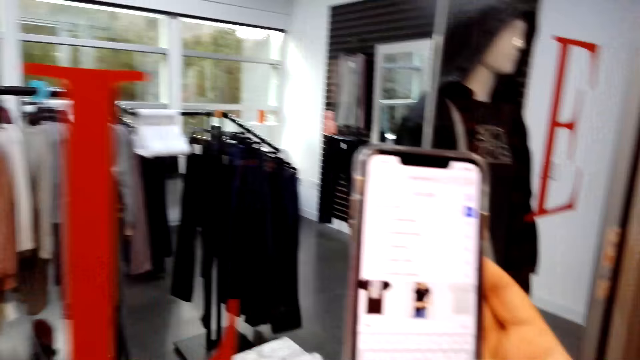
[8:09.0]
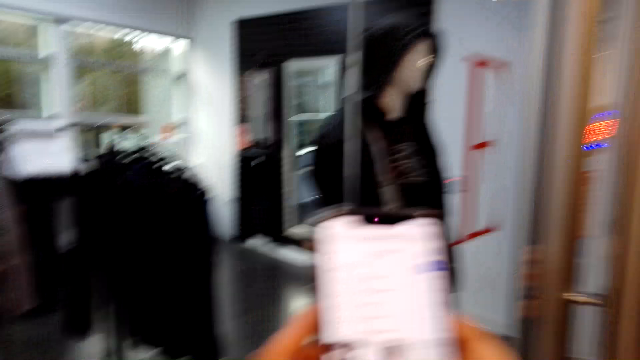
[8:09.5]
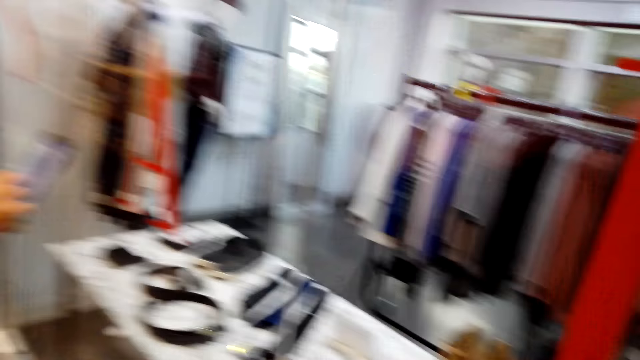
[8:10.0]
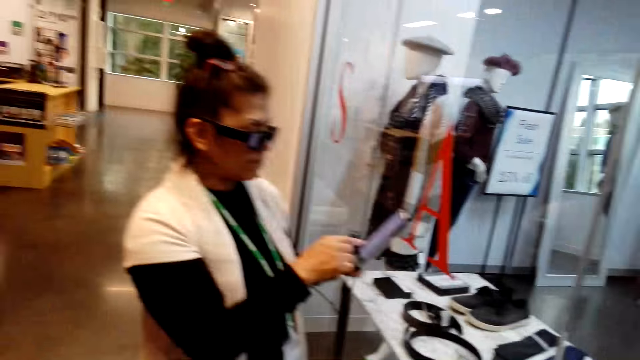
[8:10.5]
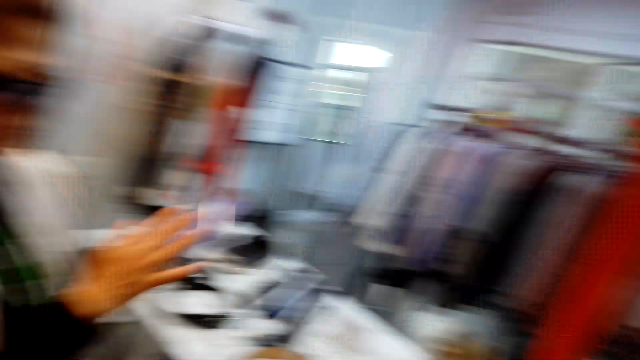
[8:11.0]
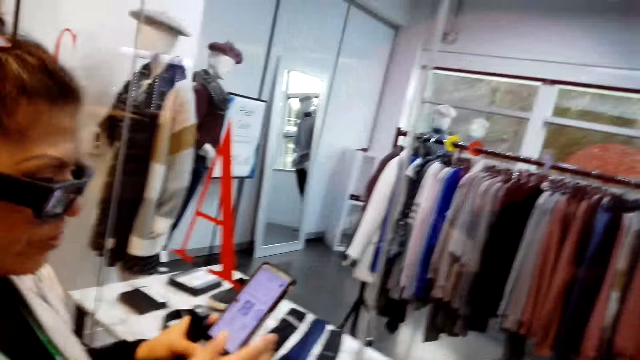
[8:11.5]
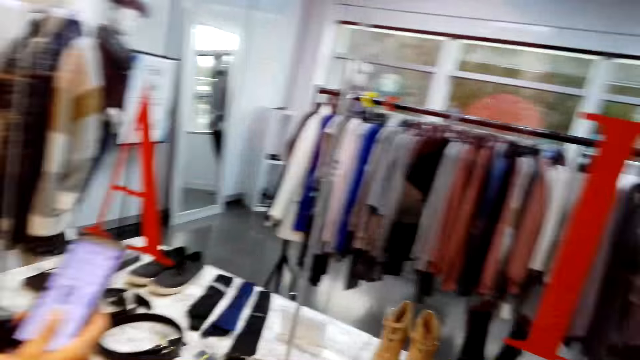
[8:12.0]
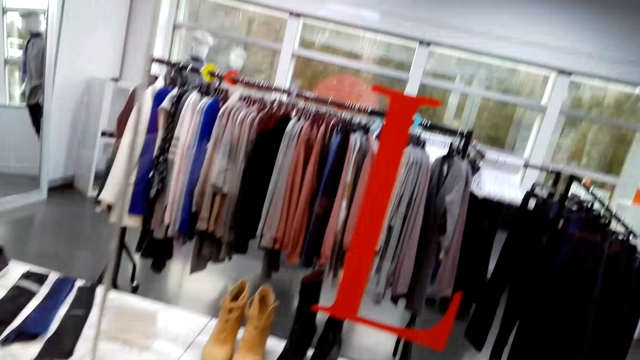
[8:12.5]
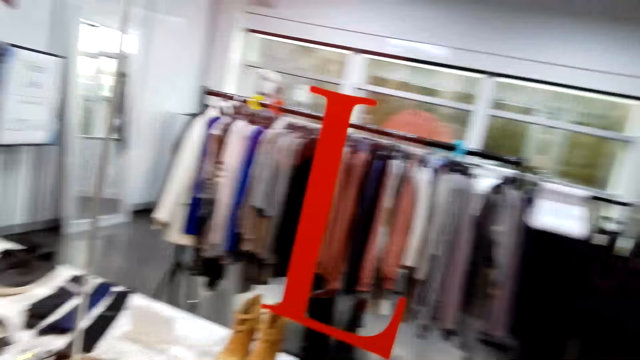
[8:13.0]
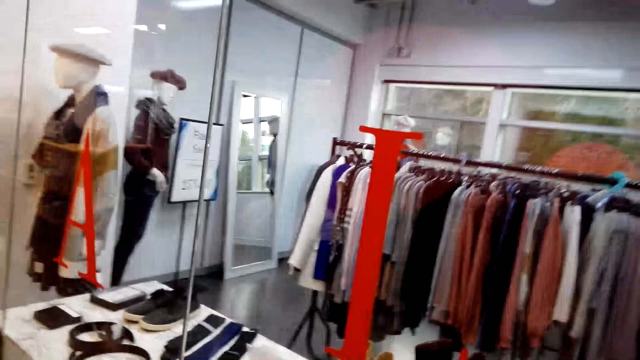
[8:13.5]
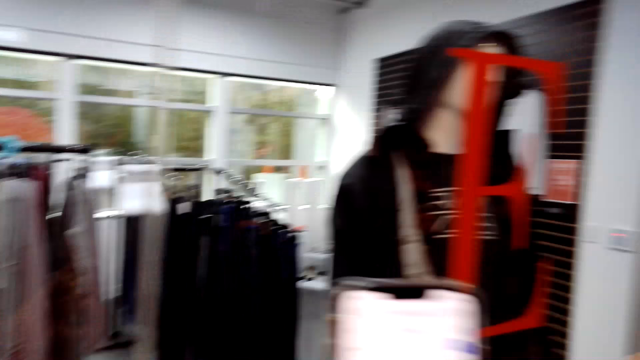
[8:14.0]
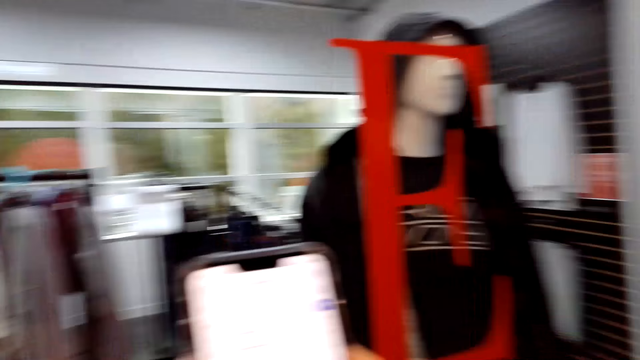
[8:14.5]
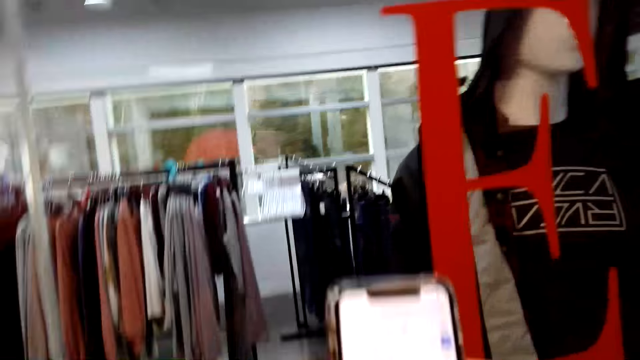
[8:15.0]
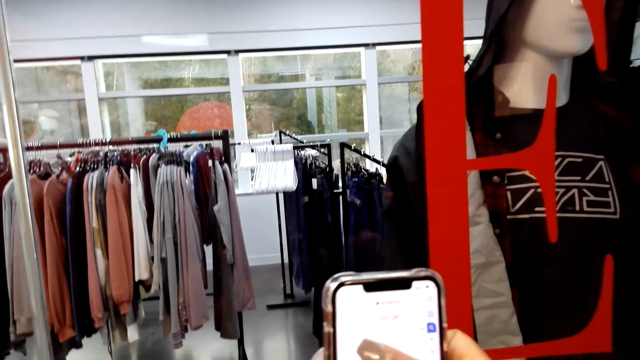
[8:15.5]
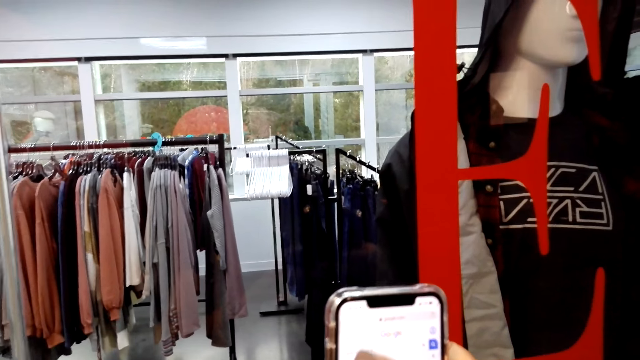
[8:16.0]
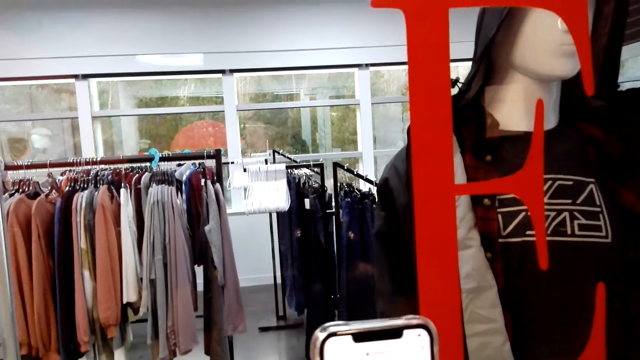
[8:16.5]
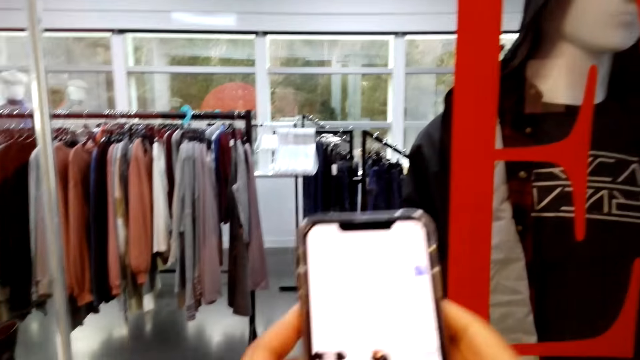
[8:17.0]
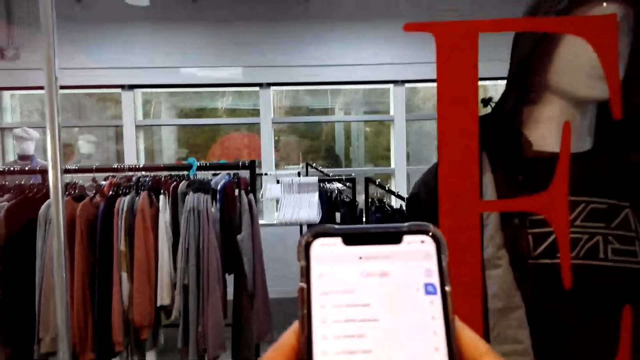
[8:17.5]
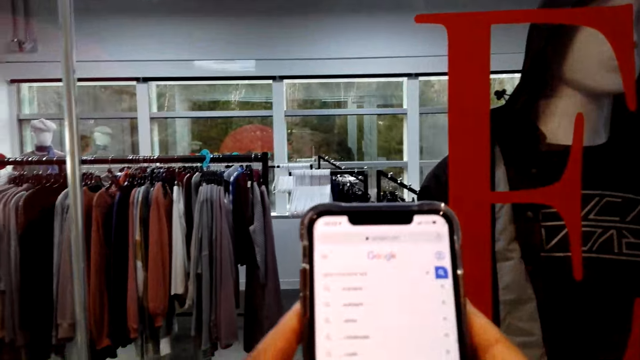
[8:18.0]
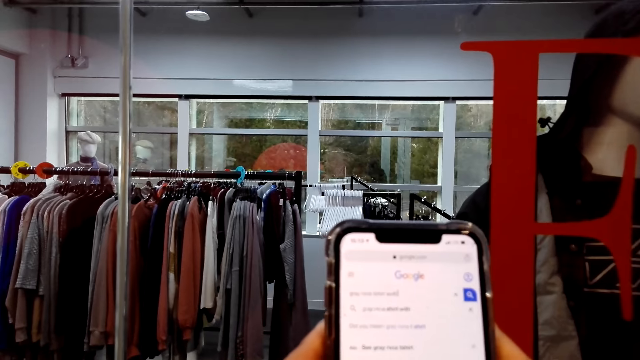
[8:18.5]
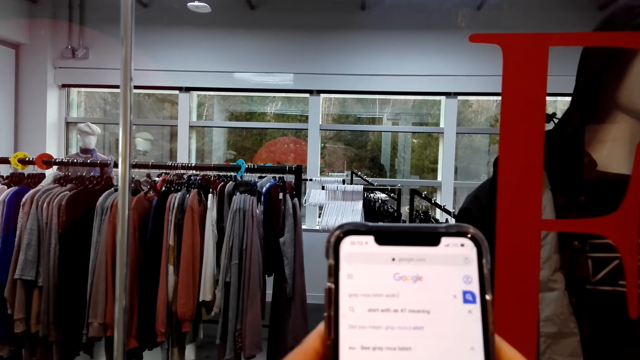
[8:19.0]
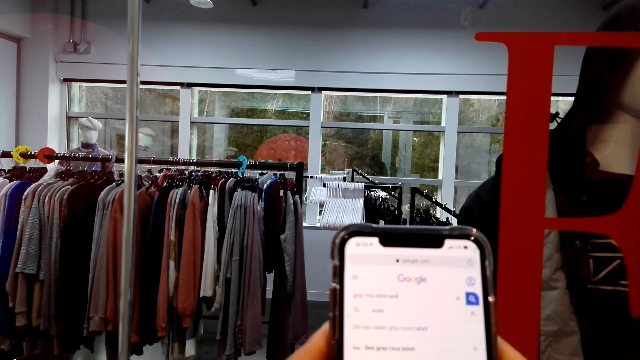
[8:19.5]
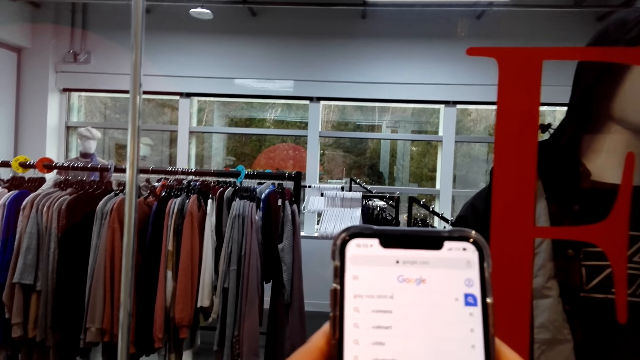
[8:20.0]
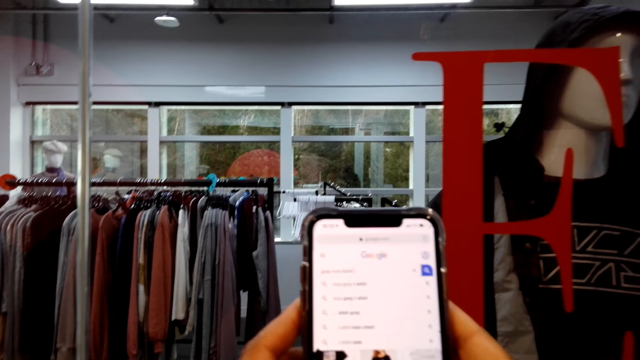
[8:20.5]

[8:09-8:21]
The camera wearer scrolls a cellphone. They dialogue with a woman. They look around the boutique. The woman scrolls the cellphone. The camera wearer dialogues with the woman. They type on the cellphone. They dialogue with the woman.

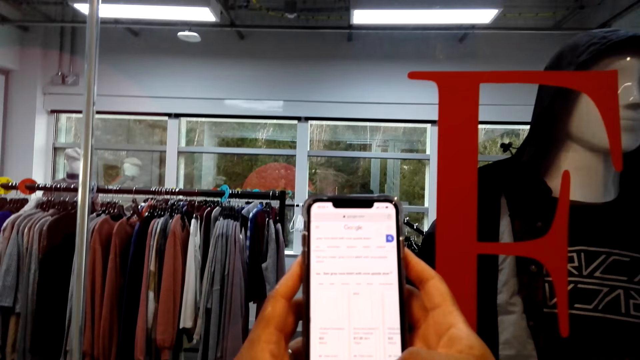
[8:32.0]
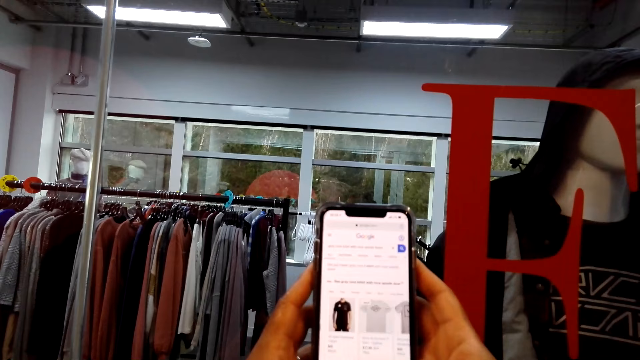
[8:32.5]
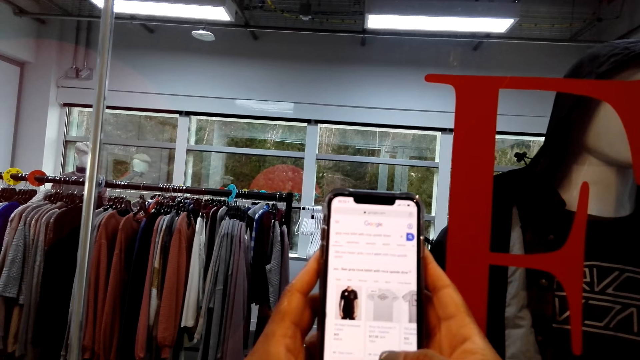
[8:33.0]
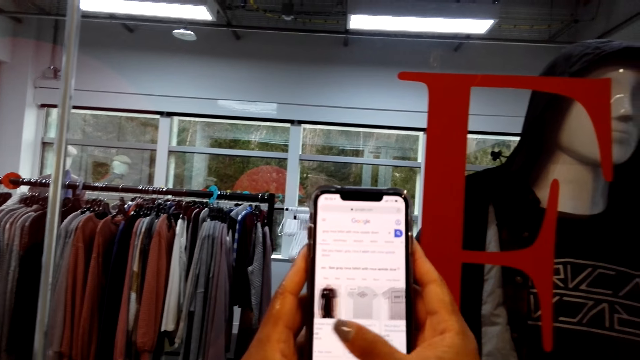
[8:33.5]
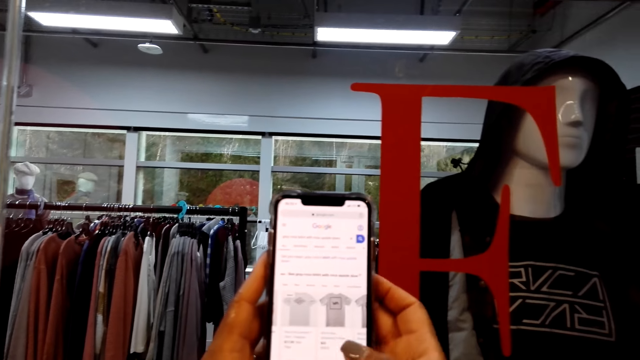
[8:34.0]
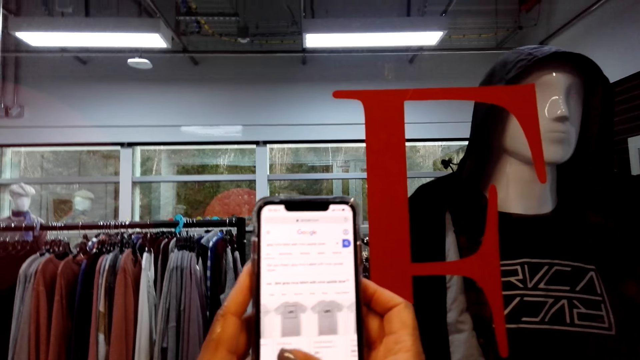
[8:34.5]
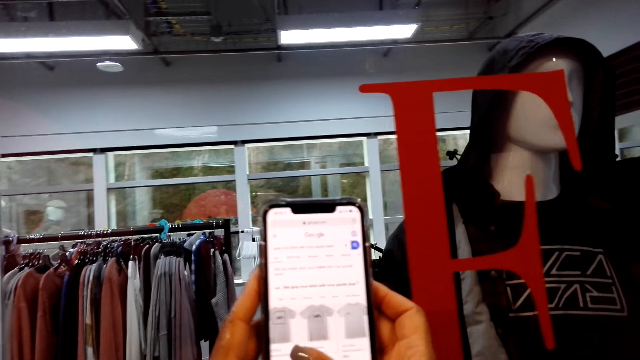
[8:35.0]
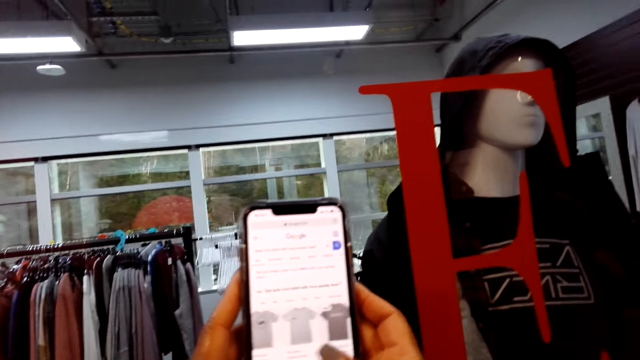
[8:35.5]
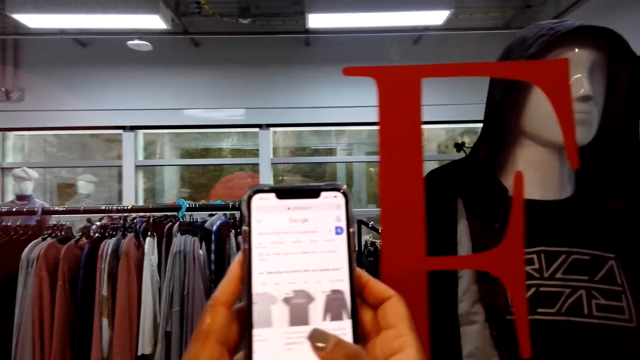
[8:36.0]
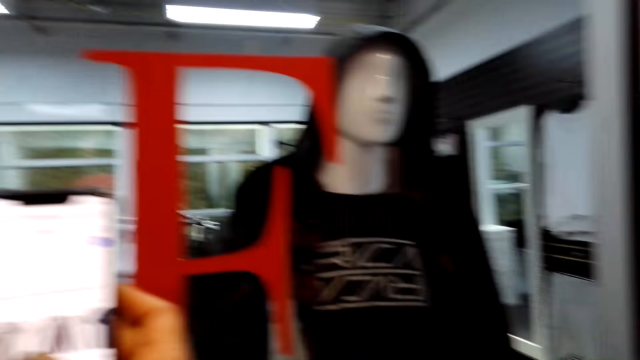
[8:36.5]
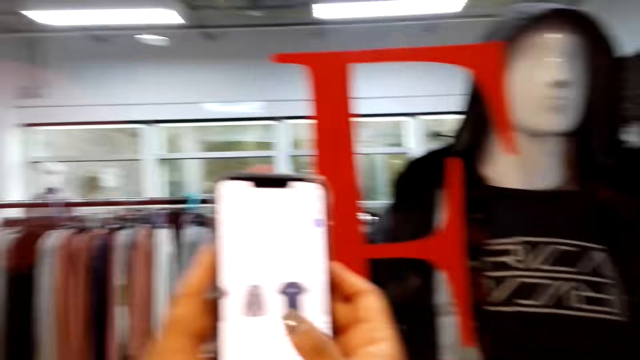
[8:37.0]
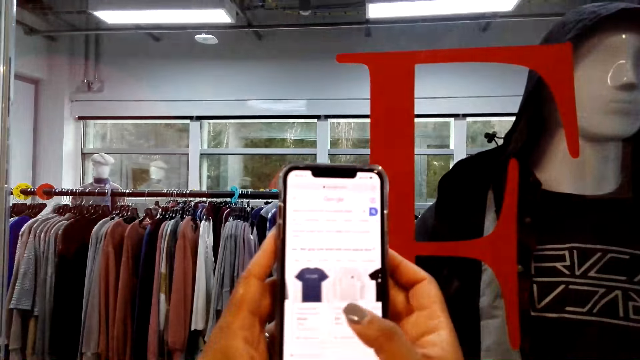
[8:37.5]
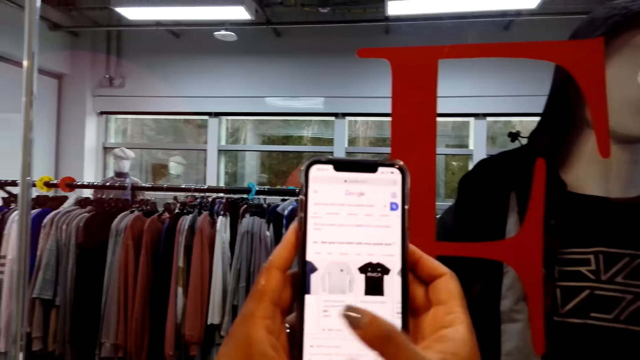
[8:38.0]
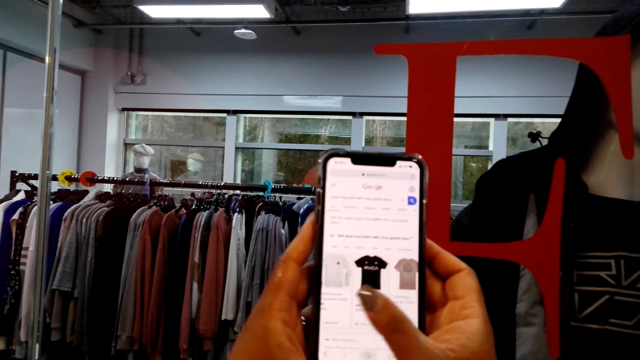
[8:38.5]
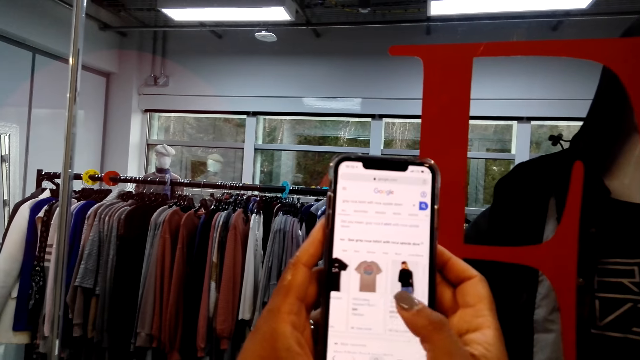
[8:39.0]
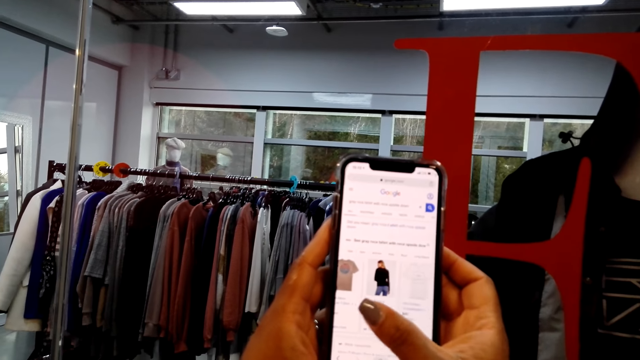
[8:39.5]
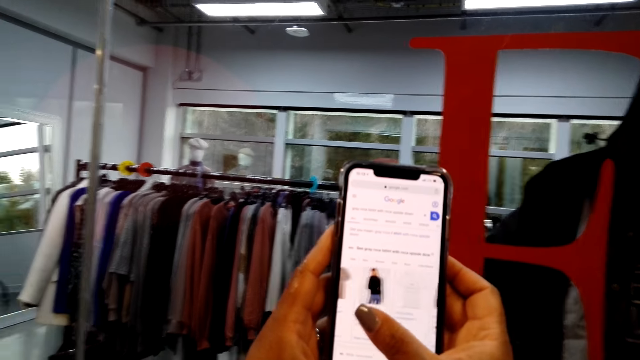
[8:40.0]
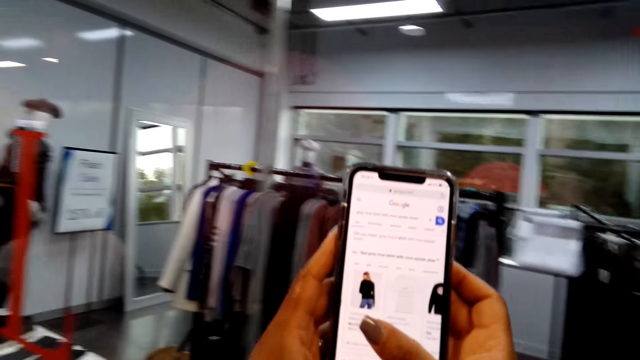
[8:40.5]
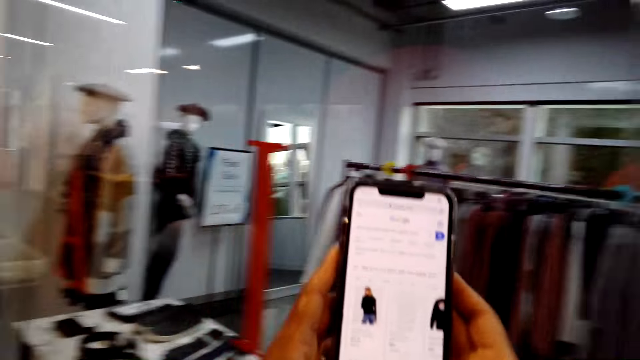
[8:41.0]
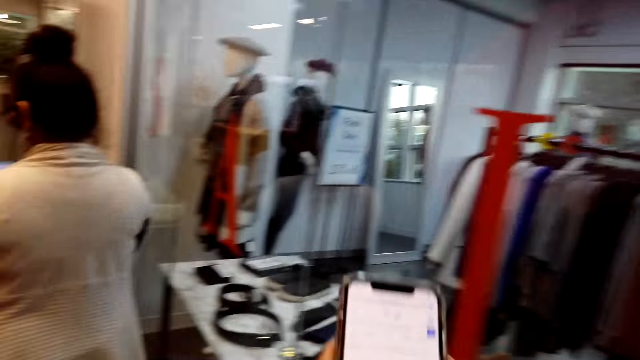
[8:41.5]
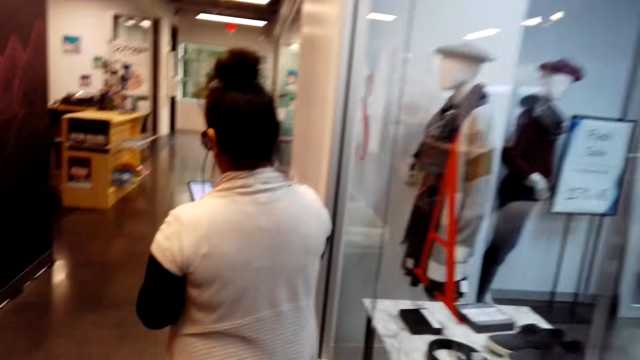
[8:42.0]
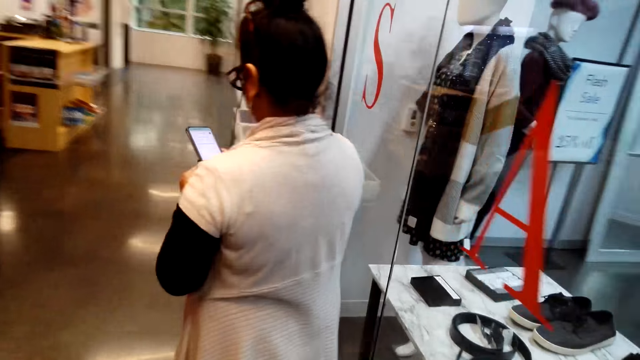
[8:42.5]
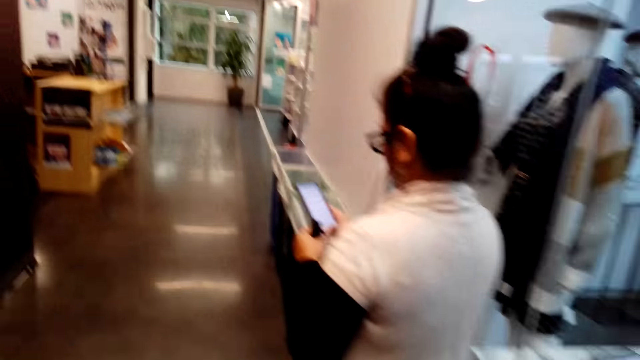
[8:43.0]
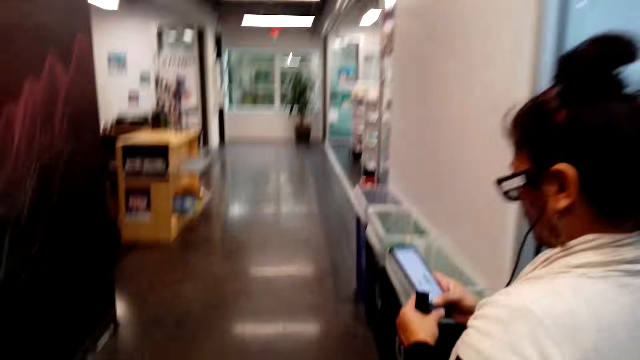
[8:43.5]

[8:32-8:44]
The camera wearer scrolls a cellphone. They look at clothes on the display window. They scroll the cellphone. They walk on the corridor. A woman walks on the corridor.
